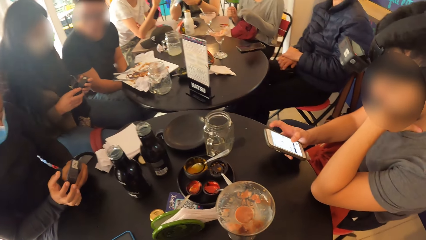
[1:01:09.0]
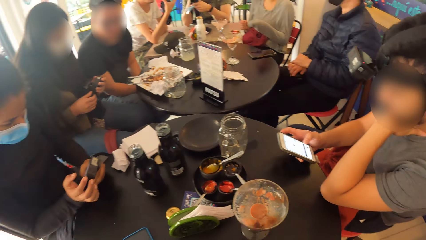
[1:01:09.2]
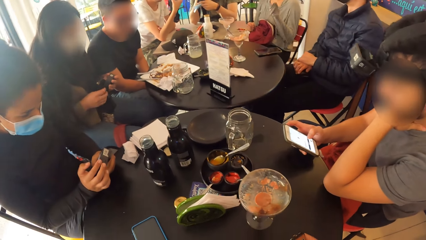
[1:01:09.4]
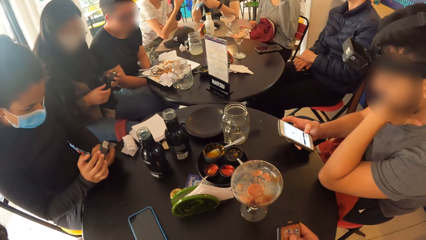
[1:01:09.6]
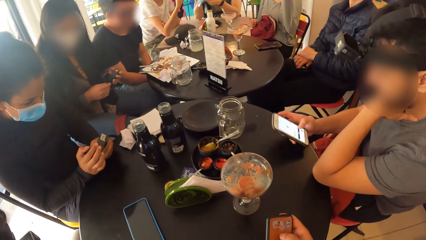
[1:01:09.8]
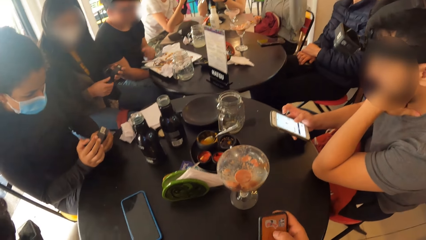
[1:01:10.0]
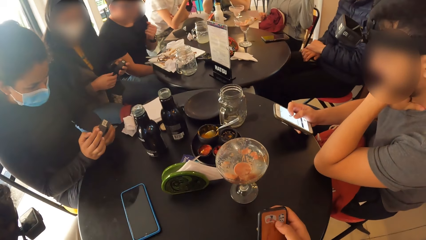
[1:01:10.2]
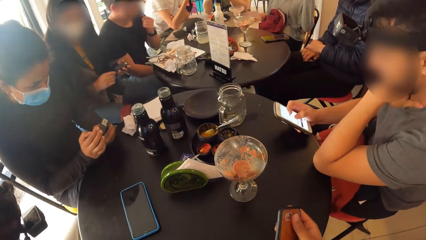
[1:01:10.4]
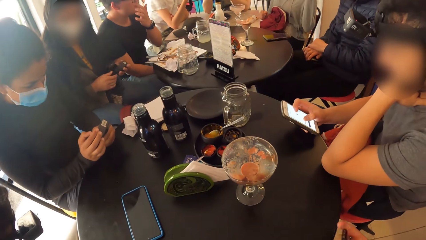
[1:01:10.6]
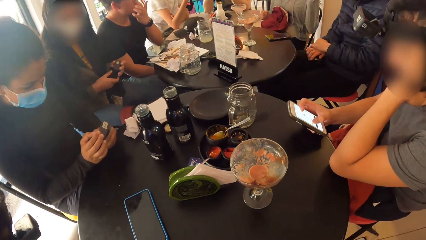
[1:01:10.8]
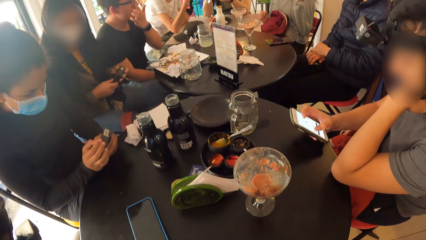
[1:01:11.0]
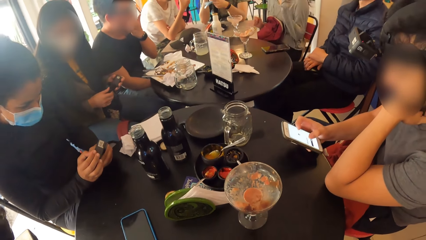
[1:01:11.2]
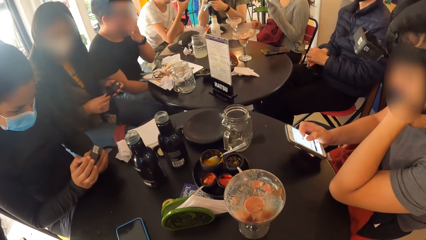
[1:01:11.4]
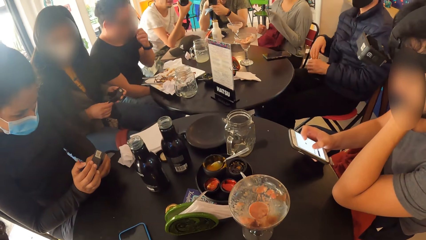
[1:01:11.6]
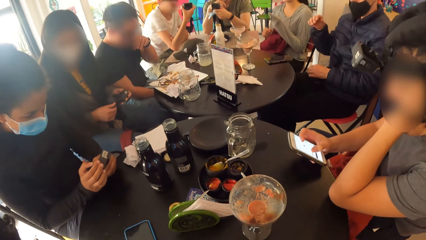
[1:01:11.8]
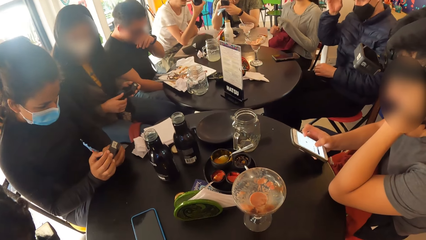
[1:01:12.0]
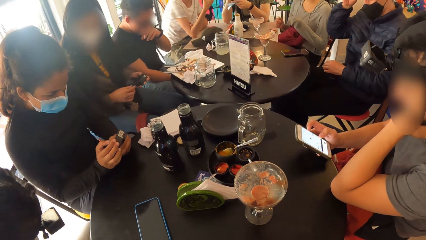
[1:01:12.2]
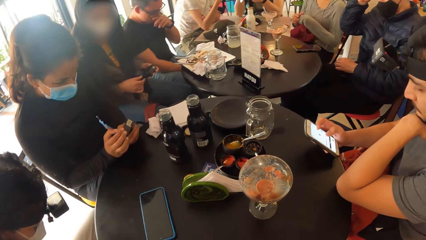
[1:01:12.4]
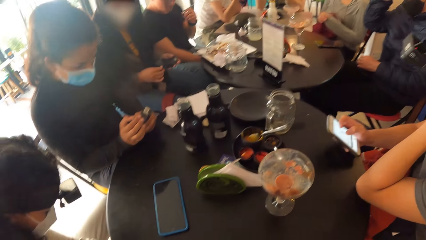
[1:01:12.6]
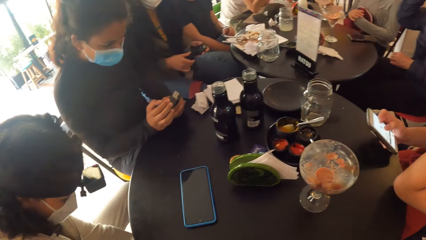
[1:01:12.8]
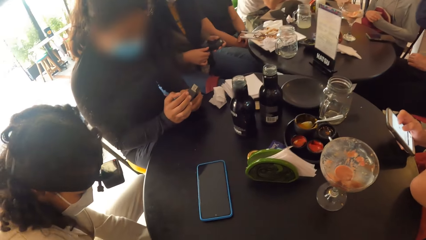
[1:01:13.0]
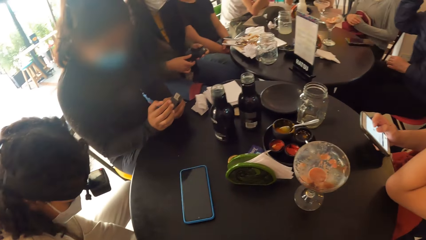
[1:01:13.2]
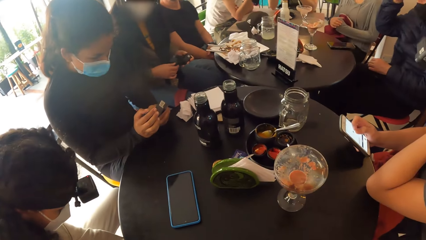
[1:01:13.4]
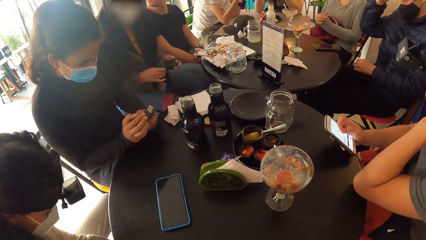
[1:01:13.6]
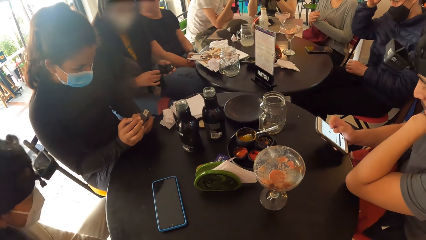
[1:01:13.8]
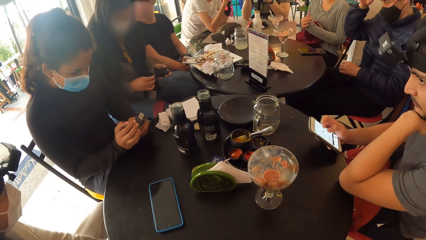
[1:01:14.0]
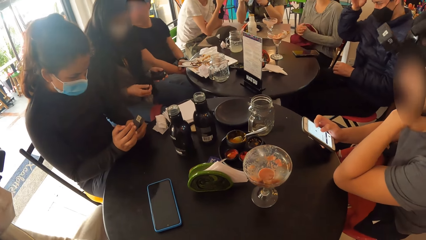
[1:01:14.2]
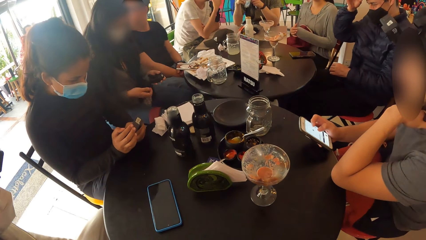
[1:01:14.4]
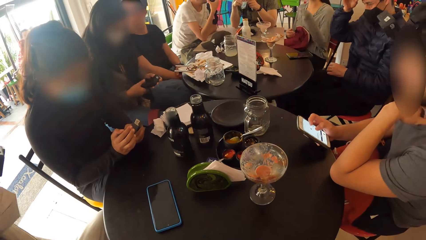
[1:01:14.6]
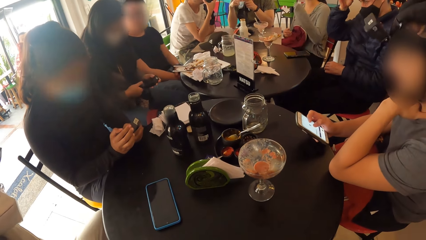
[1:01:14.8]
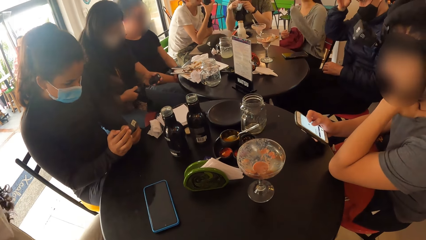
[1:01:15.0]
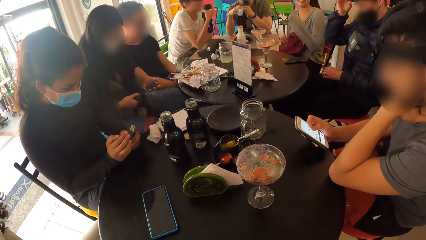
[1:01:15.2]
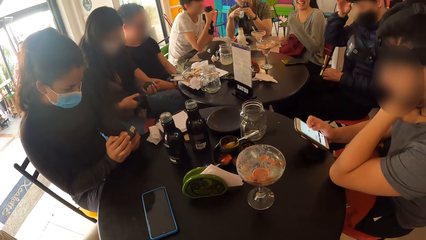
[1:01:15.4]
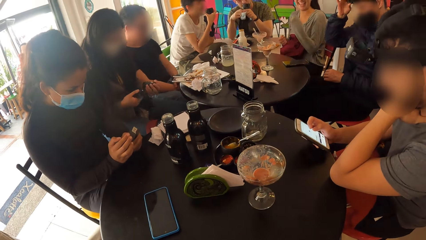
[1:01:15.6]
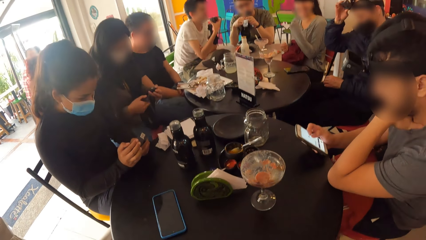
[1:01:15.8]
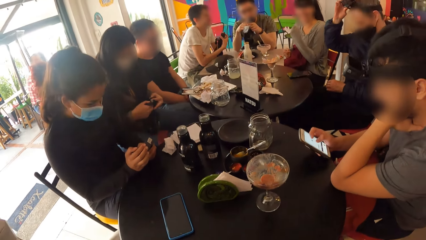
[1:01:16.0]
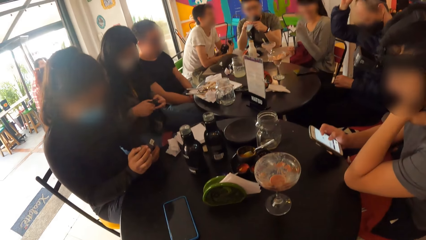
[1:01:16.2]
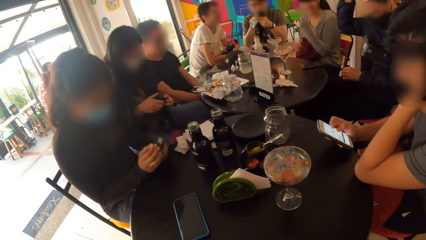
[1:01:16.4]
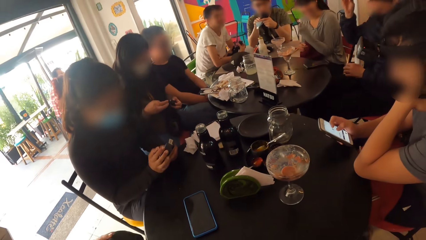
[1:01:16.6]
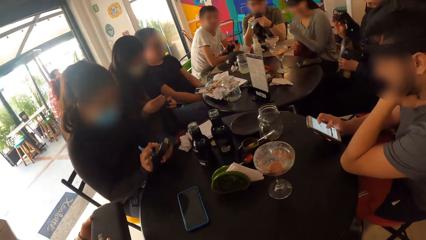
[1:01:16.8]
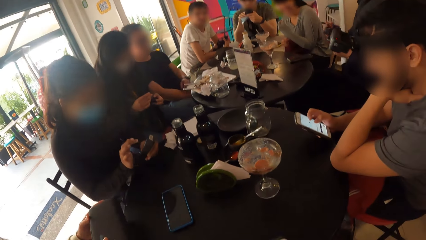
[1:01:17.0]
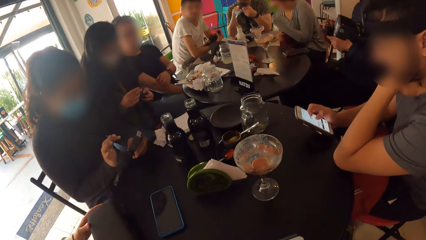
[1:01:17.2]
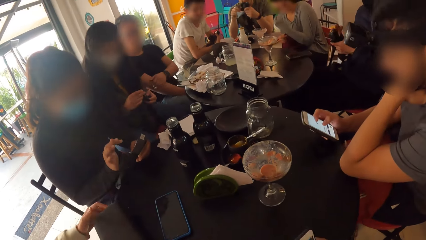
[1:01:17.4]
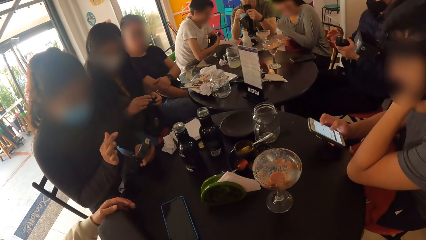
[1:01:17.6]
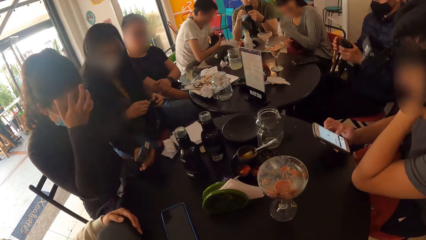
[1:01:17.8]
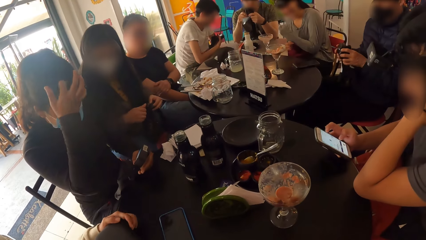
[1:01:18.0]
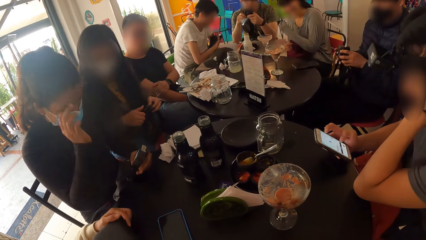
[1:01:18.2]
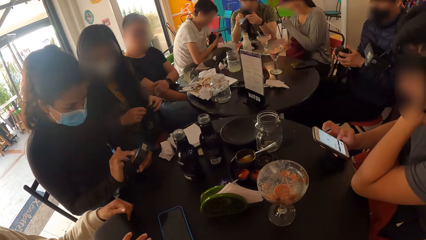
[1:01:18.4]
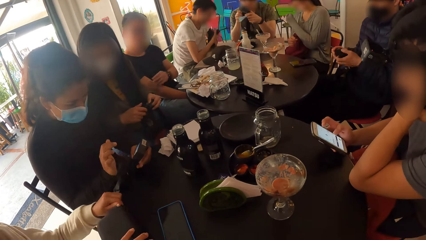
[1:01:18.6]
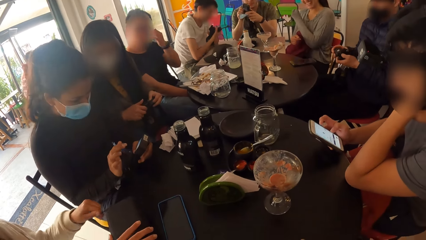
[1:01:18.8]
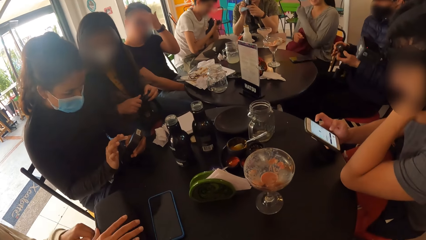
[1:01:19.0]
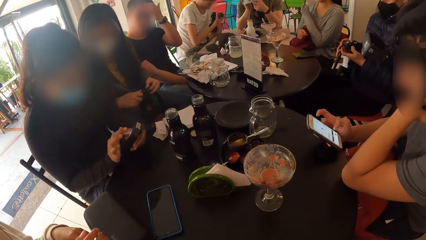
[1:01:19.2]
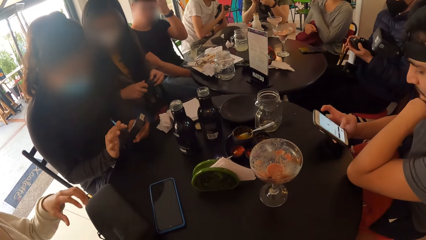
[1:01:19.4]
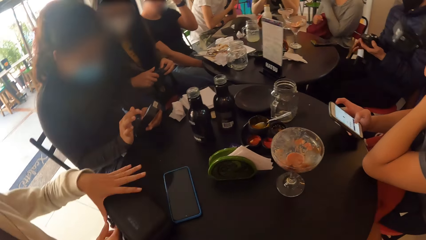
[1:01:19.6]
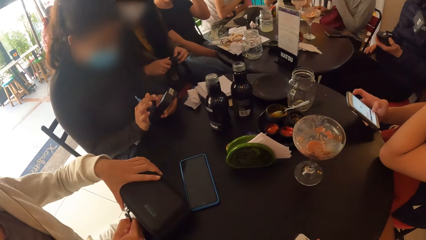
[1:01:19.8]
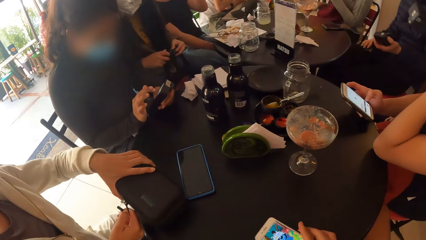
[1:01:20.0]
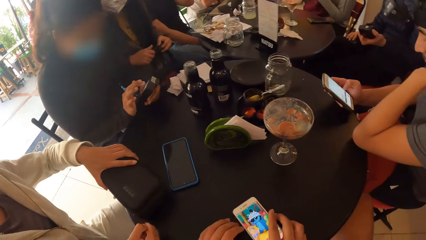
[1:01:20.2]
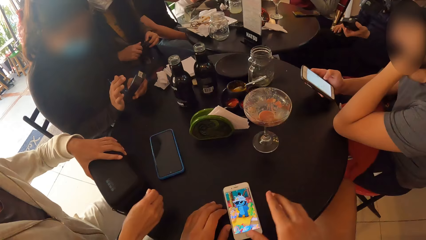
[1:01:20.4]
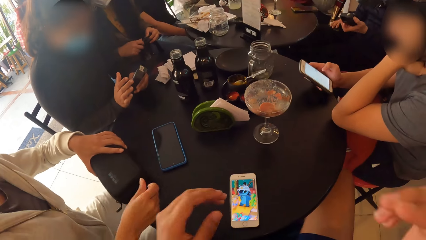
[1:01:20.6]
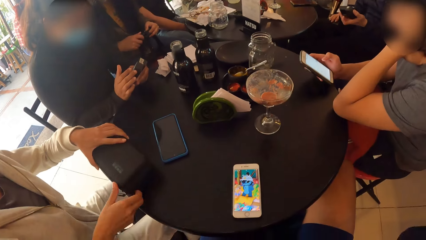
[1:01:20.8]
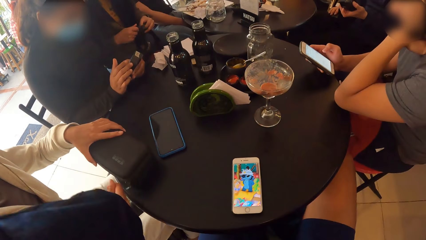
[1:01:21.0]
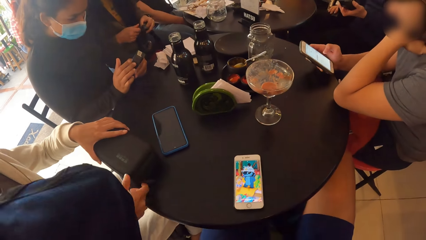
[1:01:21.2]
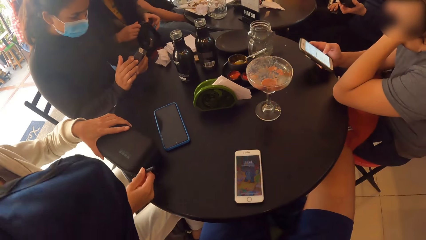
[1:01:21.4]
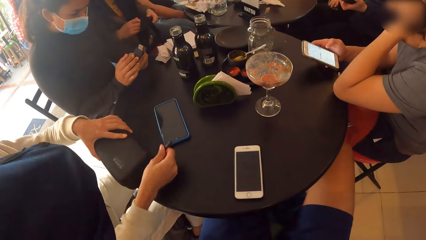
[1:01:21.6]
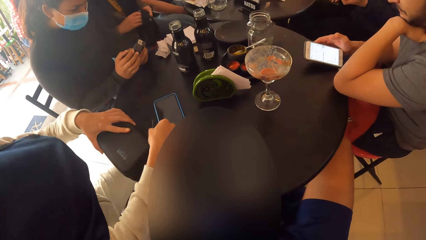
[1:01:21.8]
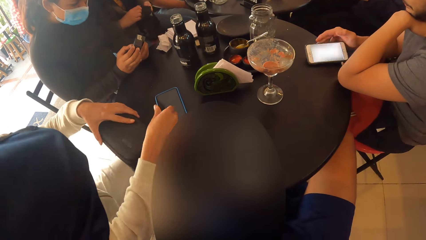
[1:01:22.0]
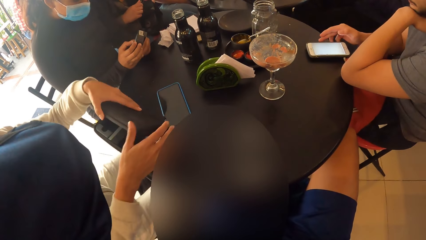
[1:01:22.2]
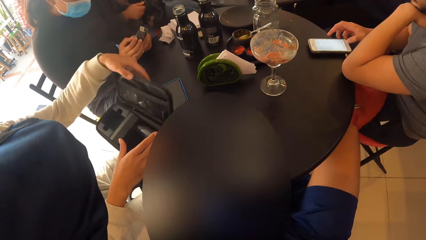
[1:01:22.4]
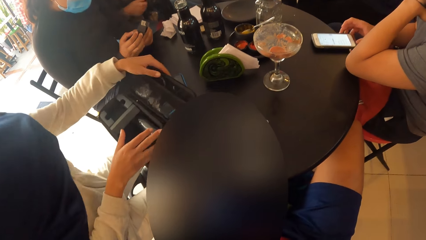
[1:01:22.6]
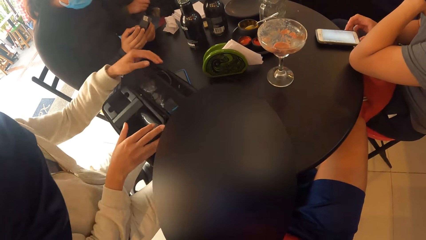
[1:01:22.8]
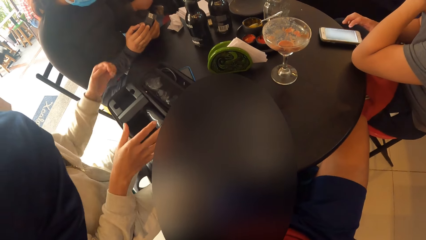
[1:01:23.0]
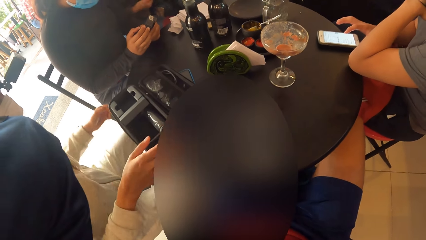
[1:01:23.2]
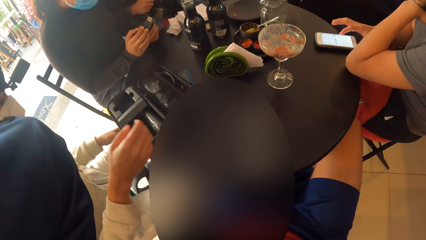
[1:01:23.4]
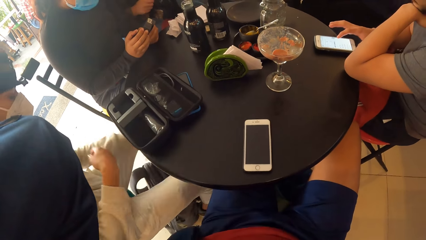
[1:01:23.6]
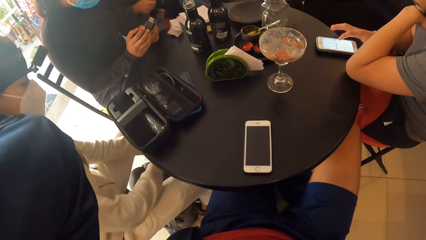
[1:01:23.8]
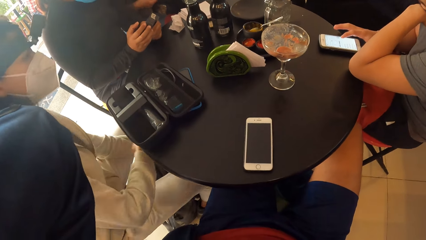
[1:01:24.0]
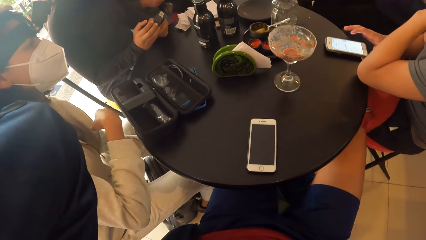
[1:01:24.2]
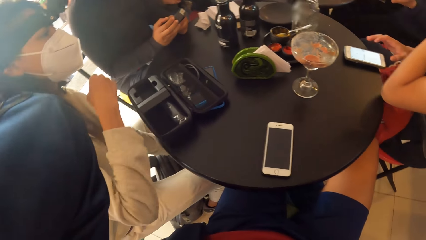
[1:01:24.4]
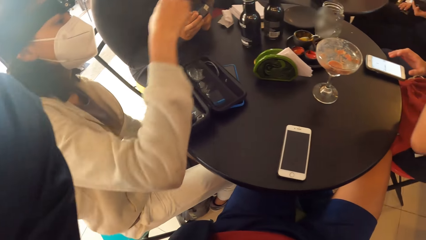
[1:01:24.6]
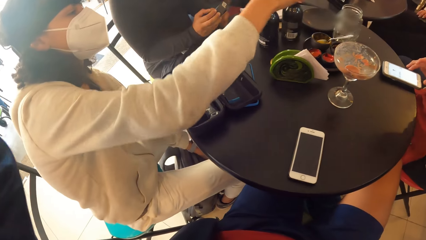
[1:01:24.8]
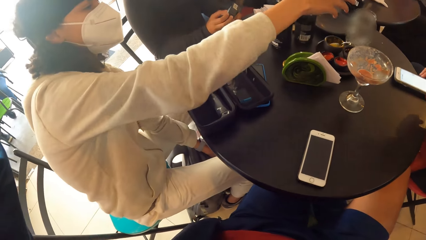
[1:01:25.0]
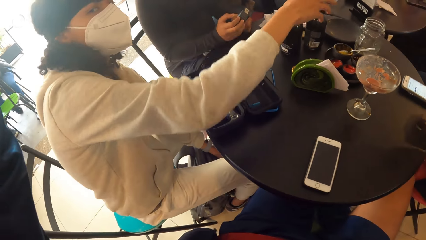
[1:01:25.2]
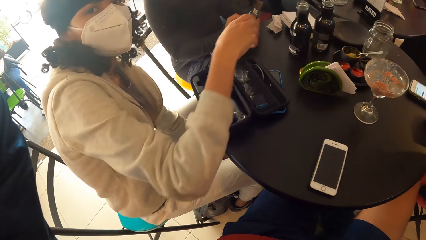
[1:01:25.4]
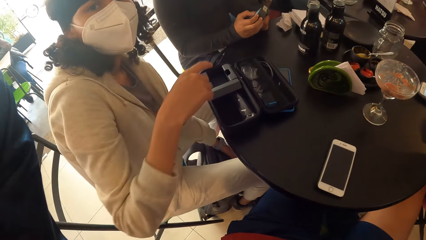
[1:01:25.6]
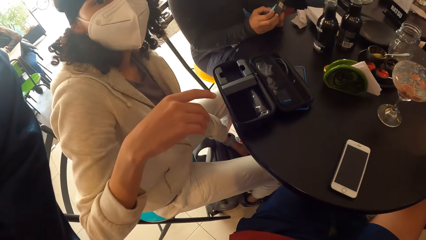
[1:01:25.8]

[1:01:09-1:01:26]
The camera wearer scrolls the phone with his right hand. The woman puts the camera box on the table with both hands and holds the camera box with both hands. The camera wearer scrolls the phone with his right hand again. The woman opens the camera box with both hands. The camera wearer puts the phone on the table with his right hand, moves the phone on the table with his hands, and carries his hands up.
